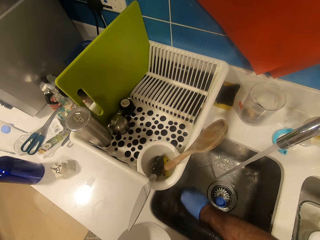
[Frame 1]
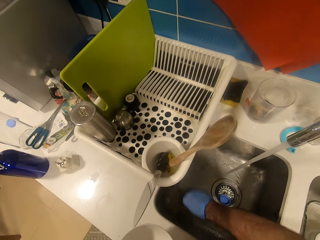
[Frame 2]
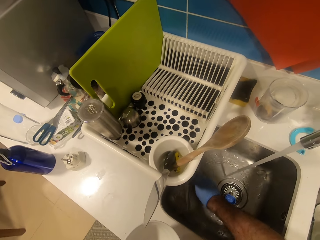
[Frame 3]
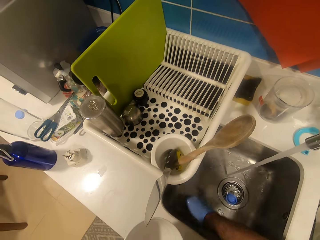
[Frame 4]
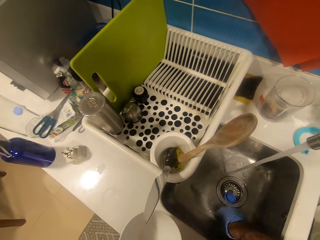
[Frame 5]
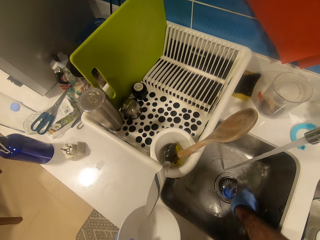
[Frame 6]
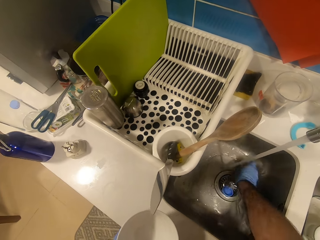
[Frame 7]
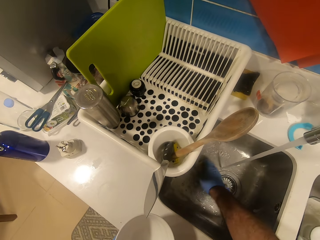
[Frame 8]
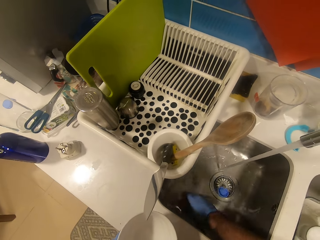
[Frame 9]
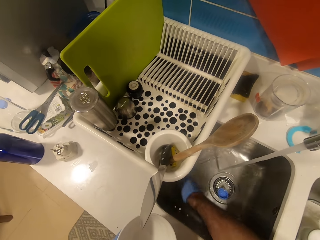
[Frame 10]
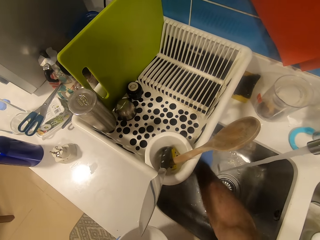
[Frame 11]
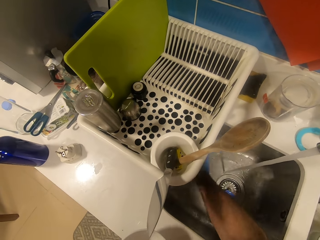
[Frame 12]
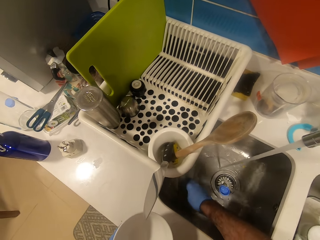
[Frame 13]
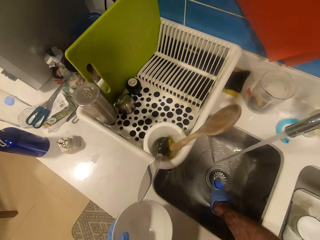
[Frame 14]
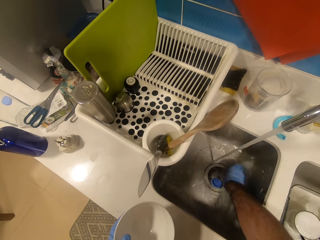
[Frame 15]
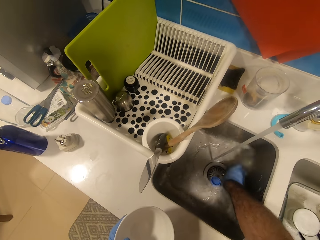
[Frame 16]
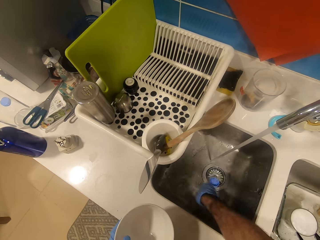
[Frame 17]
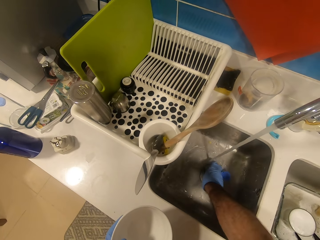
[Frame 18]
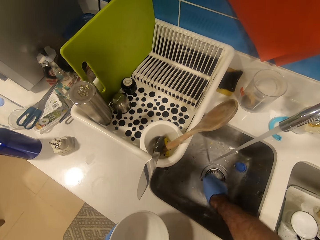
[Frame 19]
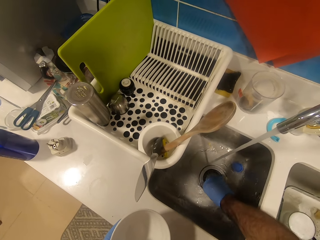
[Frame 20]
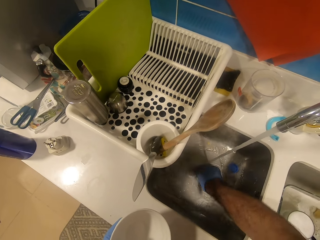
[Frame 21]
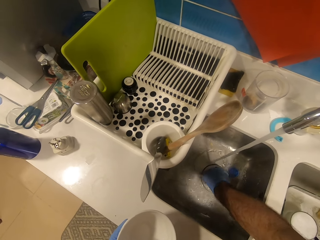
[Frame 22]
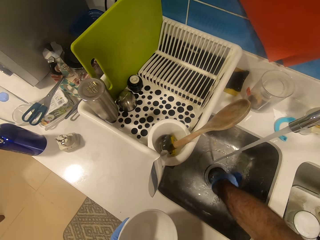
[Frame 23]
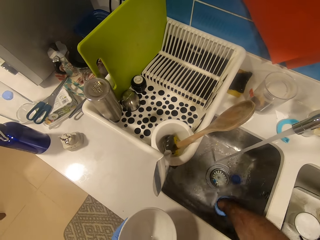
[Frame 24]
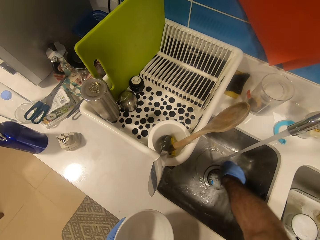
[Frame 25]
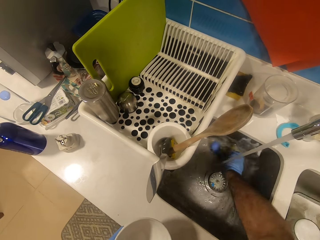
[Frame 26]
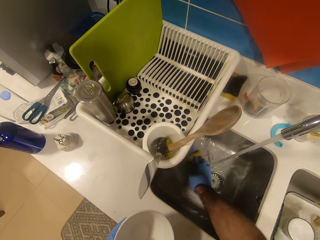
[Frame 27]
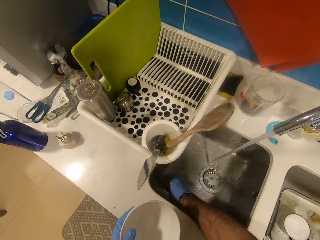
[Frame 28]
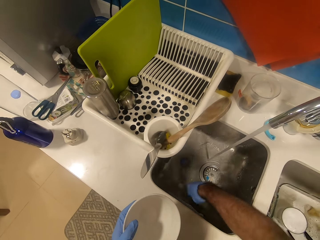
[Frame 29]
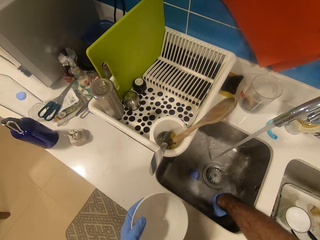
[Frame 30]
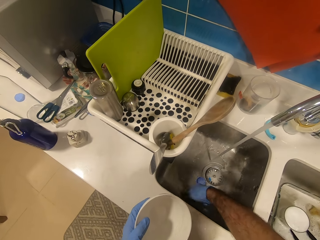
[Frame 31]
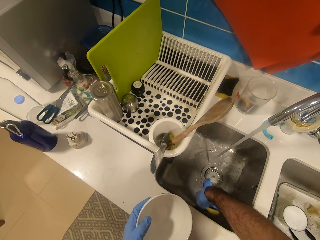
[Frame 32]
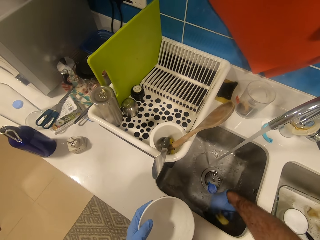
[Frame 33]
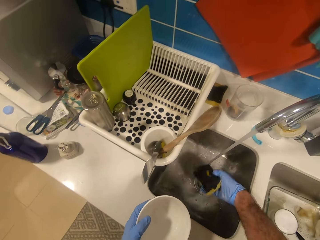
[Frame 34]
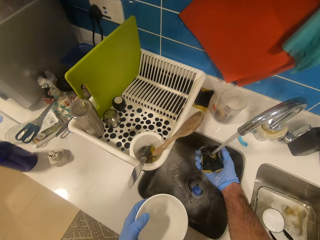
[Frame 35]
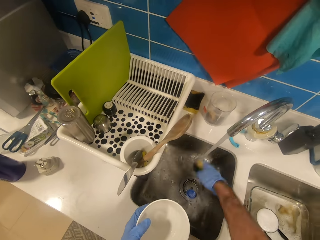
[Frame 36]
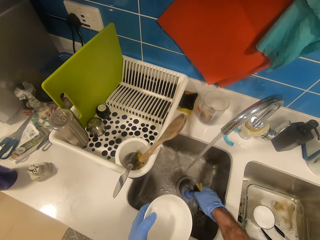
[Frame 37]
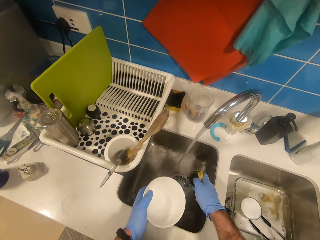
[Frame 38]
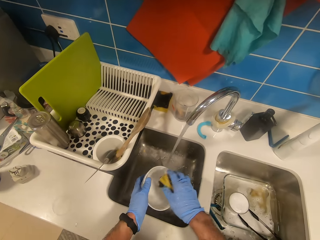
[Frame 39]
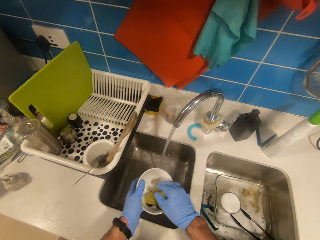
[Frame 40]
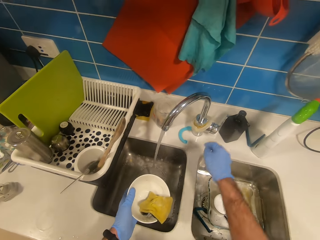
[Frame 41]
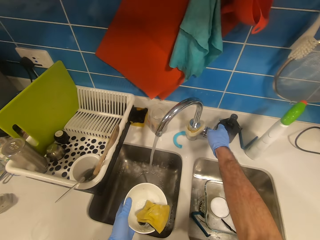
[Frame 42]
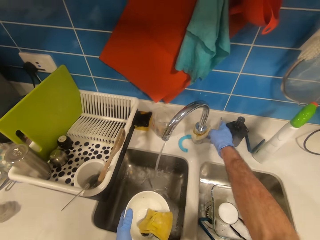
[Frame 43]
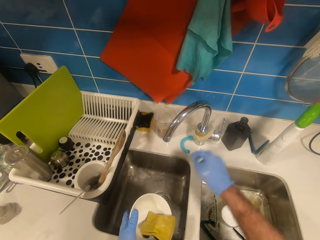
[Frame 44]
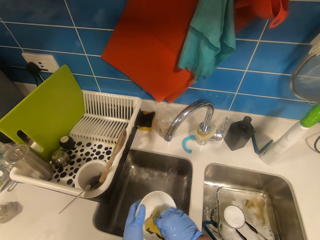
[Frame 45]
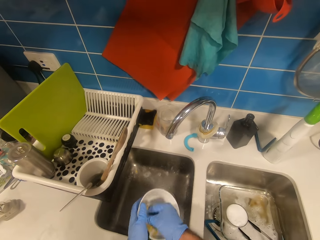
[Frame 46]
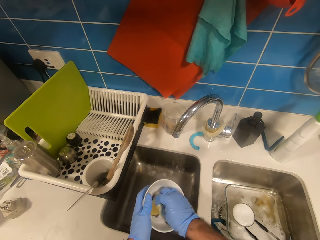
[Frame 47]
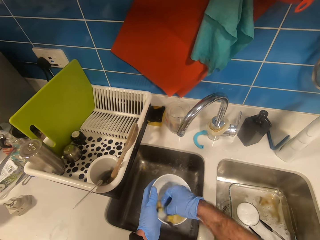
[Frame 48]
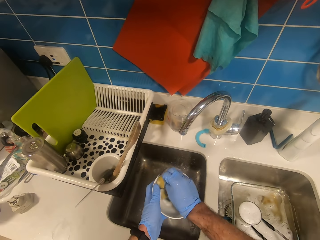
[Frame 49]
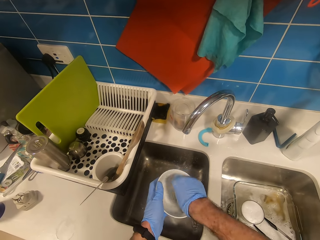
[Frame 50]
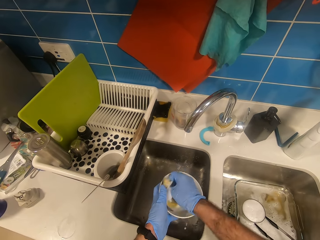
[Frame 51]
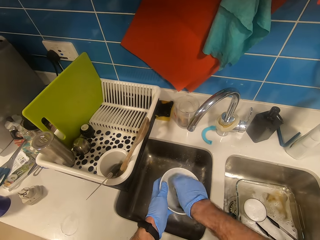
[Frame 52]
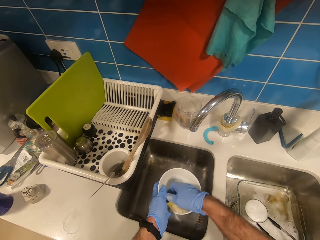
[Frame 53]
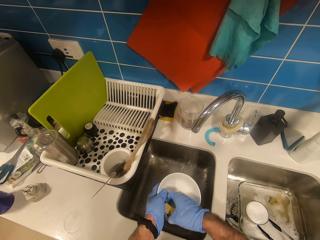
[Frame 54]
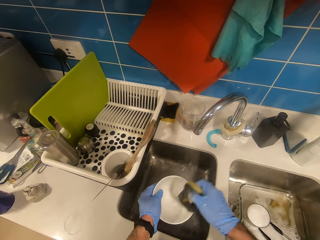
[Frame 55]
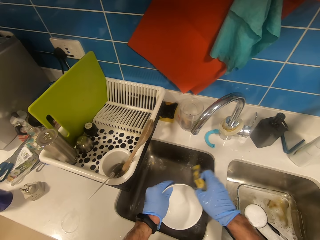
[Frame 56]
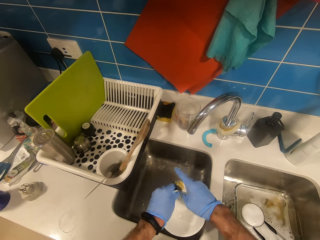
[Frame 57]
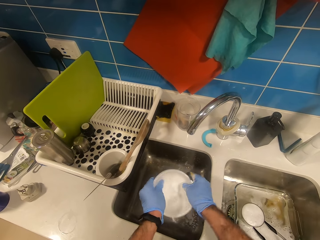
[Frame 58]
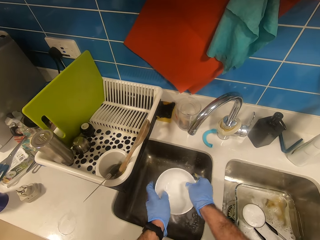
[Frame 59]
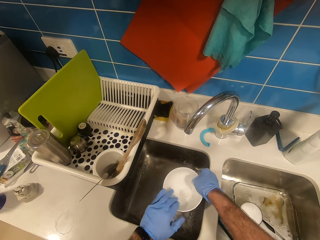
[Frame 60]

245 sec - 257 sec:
The camera wearer washes the sink. They wash the sponge, turn off the tap, and wash the plate.

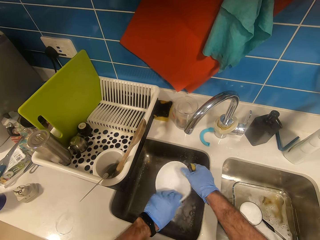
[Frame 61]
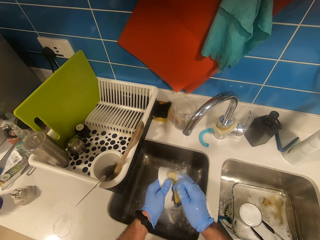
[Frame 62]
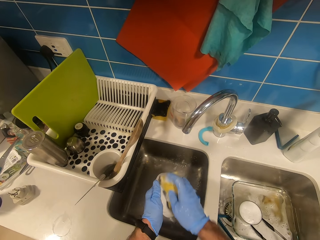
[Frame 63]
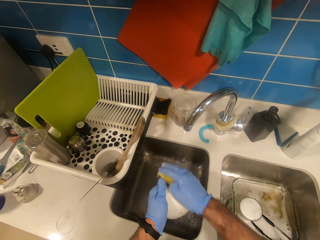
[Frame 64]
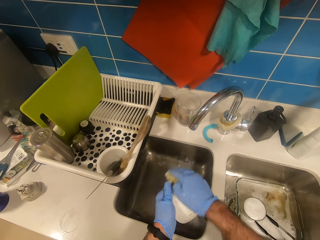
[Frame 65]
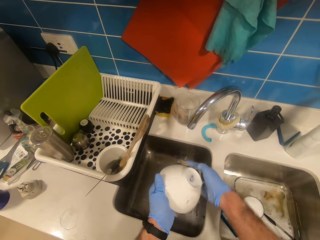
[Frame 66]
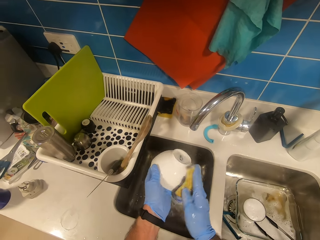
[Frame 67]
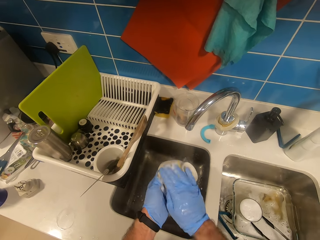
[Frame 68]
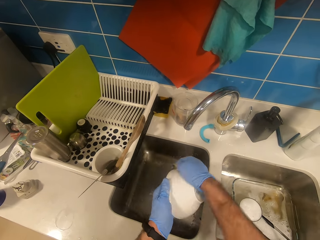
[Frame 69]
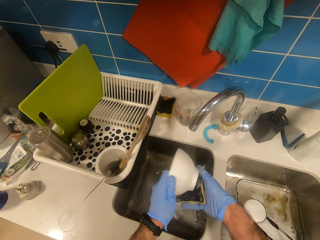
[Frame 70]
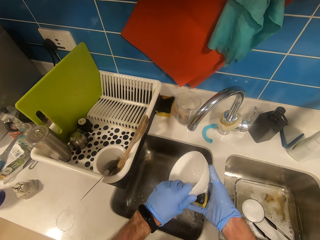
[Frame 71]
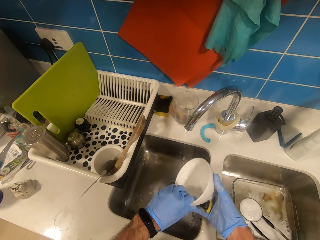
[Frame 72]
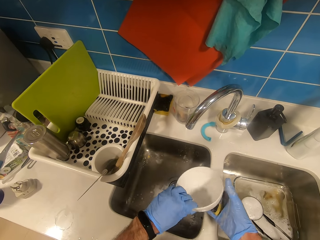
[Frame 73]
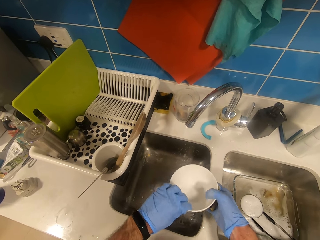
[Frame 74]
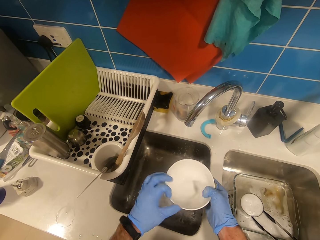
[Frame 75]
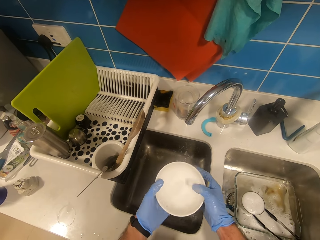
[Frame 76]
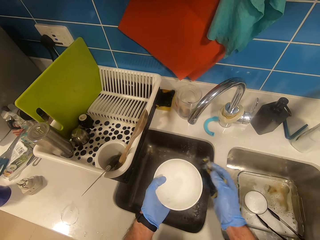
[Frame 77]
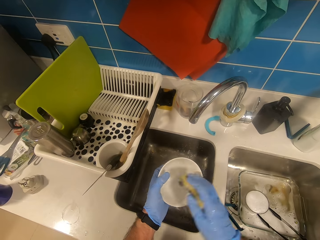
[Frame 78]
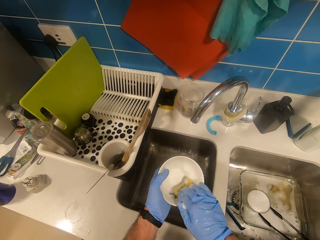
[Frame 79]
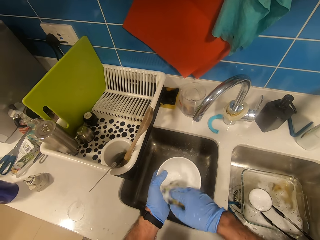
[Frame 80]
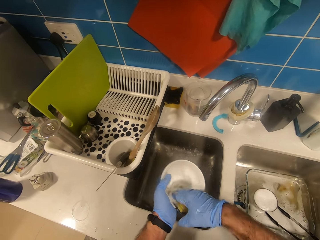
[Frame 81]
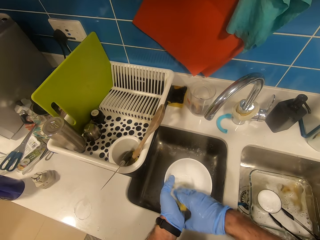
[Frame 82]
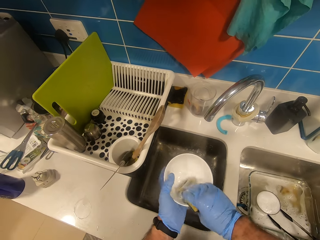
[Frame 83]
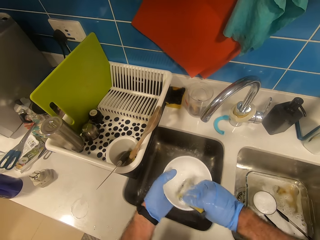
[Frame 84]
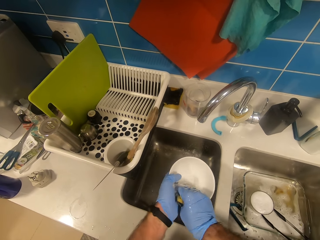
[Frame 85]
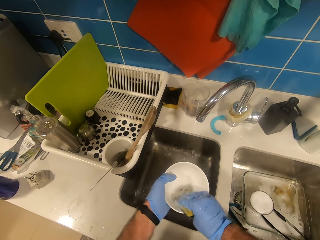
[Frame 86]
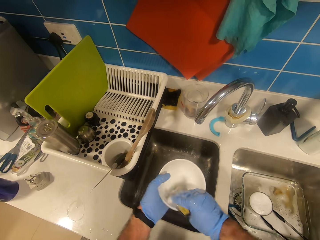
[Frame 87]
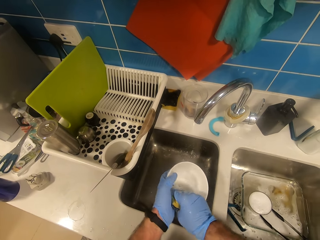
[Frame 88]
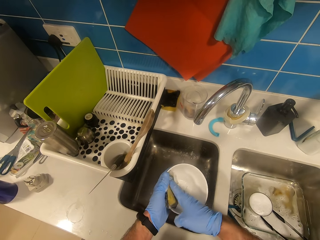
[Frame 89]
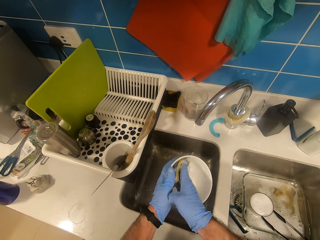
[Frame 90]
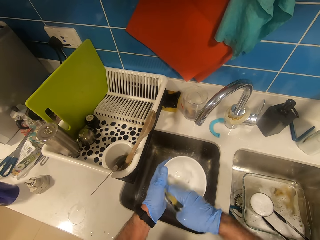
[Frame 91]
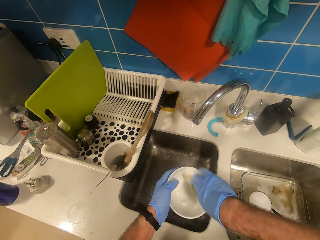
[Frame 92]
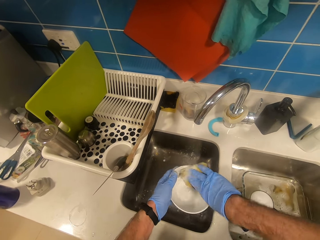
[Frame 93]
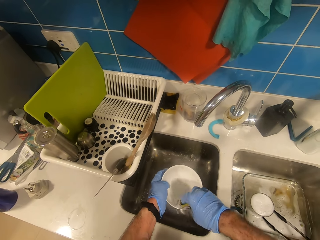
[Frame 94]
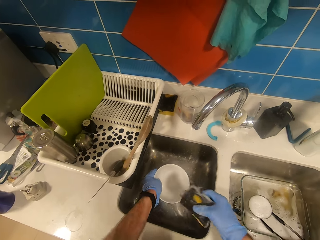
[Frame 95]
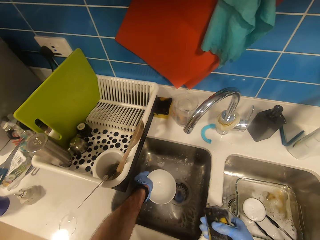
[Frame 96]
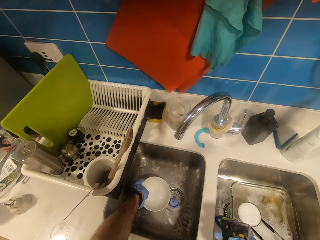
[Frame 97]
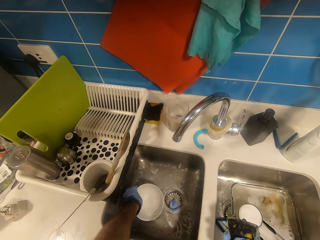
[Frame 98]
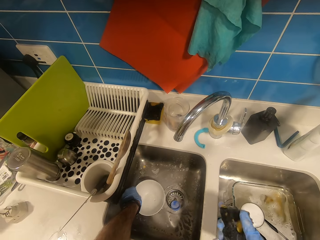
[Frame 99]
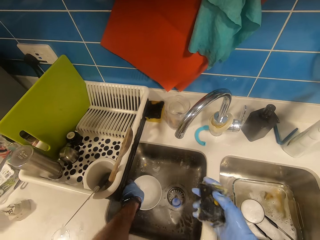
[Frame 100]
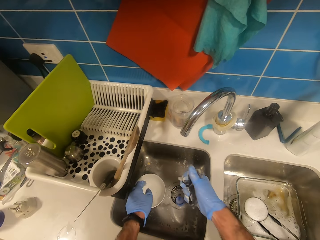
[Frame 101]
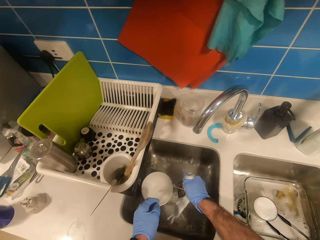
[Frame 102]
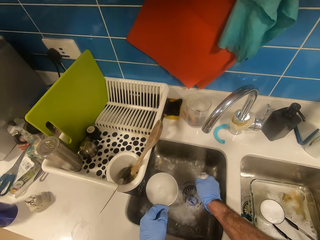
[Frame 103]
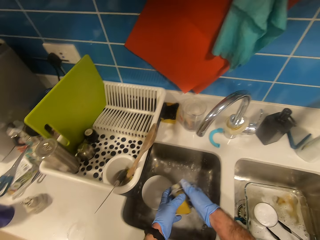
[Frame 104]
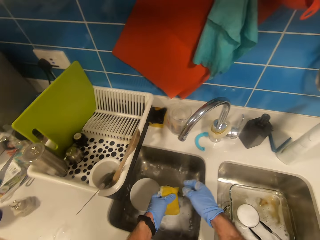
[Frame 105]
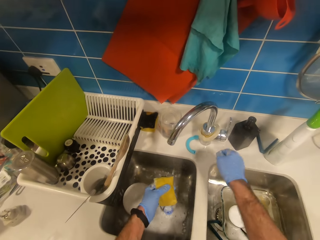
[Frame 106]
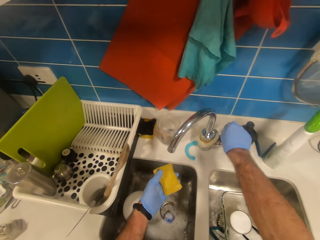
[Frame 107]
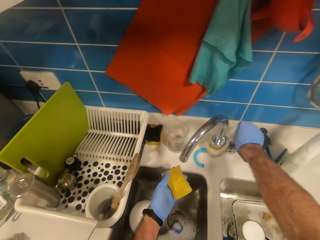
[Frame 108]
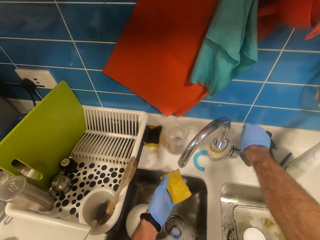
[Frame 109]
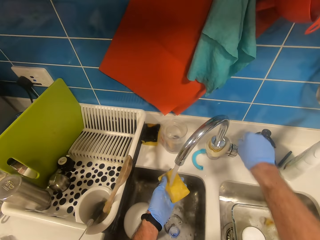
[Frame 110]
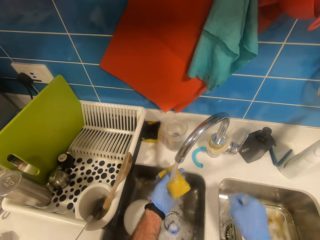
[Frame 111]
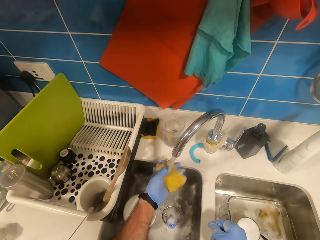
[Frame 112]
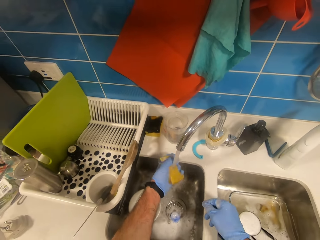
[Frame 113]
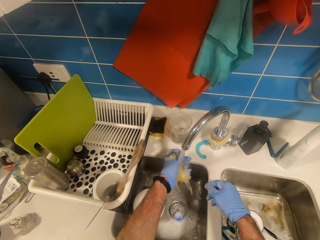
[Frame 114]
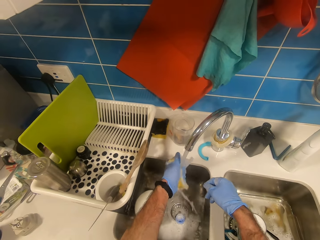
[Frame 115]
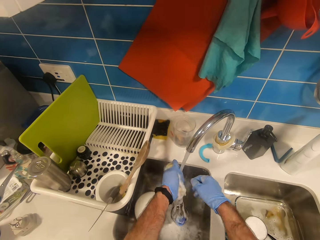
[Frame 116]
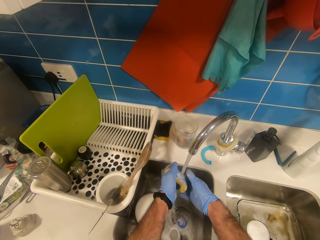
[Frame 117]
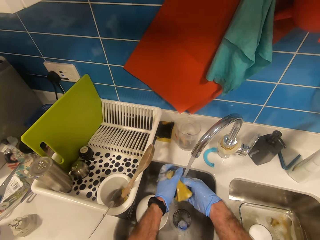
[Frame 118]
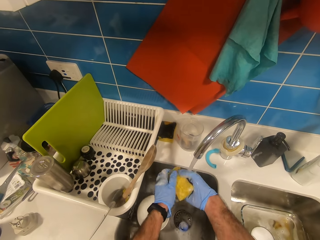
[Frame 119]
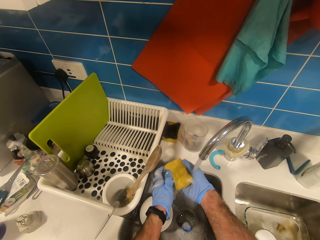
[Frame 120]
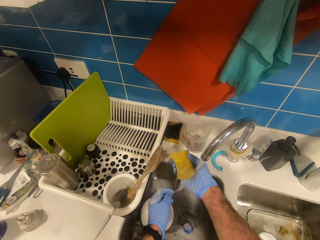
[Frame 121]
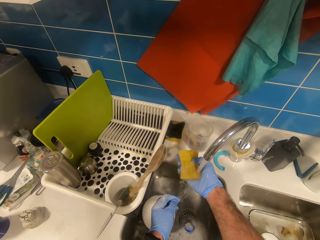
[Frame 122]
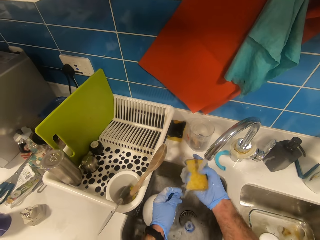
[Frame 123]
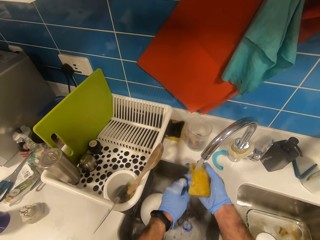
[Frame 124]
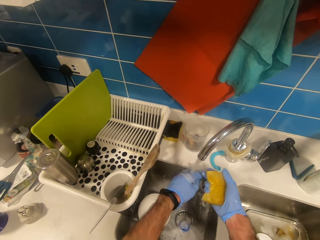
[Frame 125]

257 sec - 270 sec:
The camera wearer washes a bowl. They put the plate in the sink. They turn on the tap and wash the sponge.
